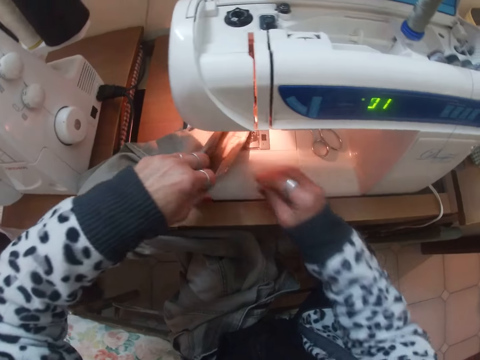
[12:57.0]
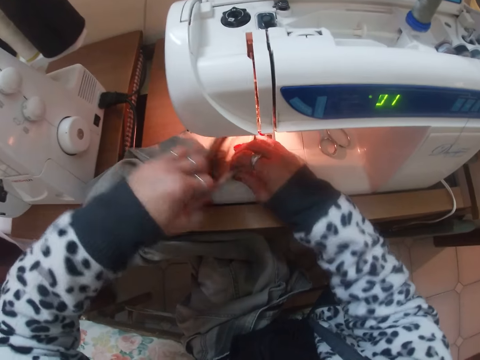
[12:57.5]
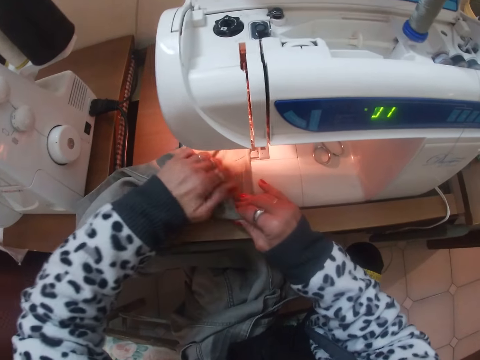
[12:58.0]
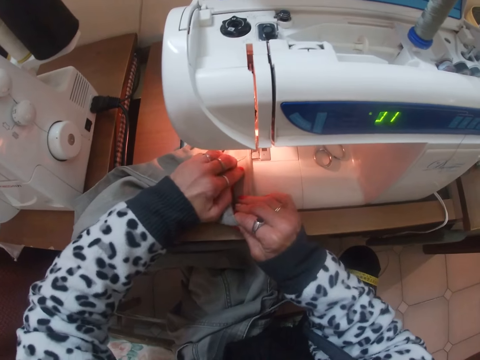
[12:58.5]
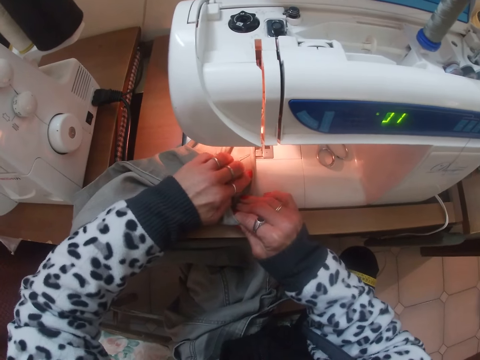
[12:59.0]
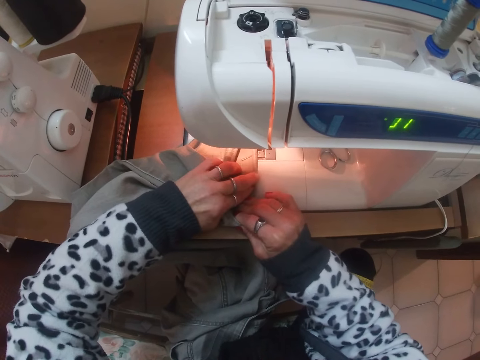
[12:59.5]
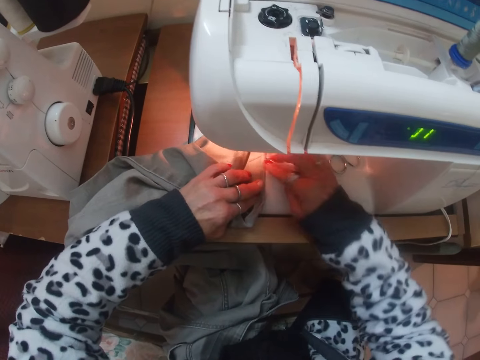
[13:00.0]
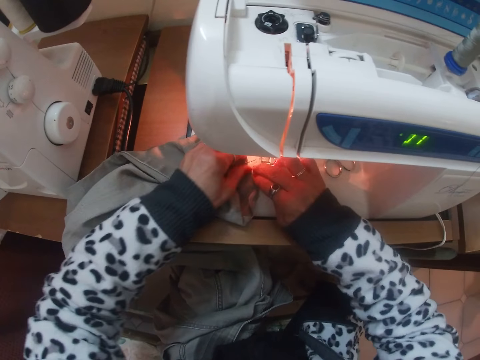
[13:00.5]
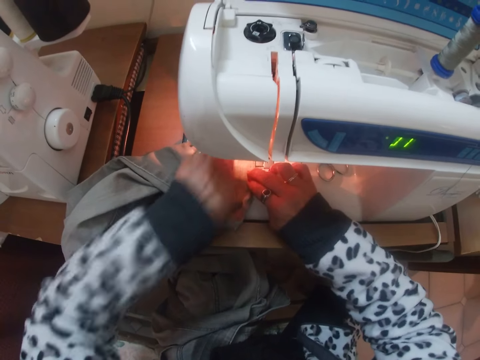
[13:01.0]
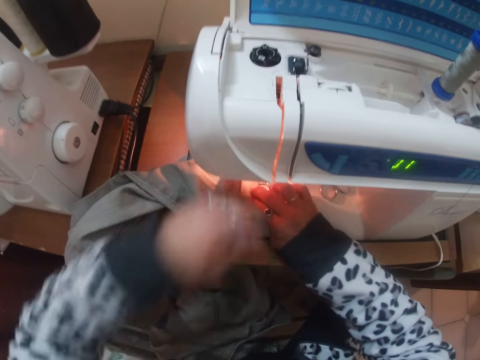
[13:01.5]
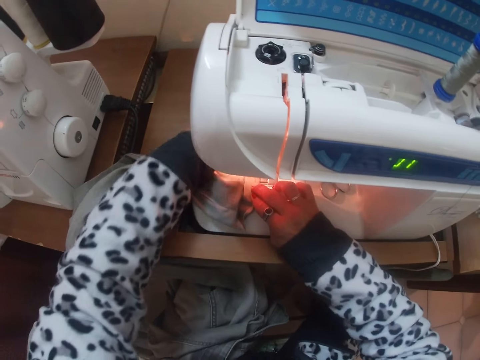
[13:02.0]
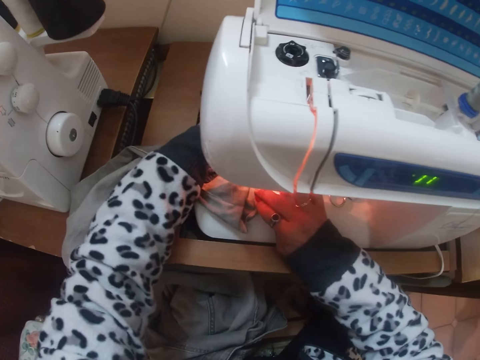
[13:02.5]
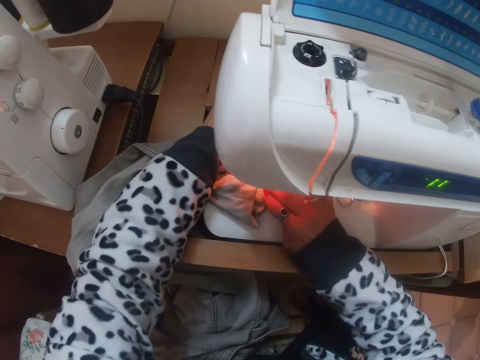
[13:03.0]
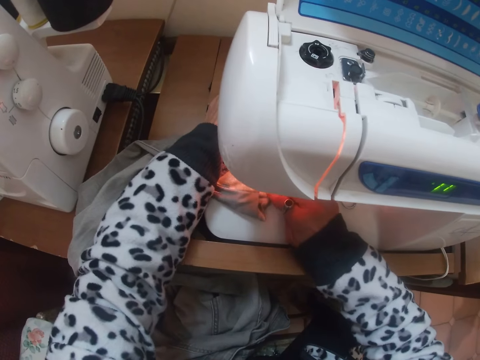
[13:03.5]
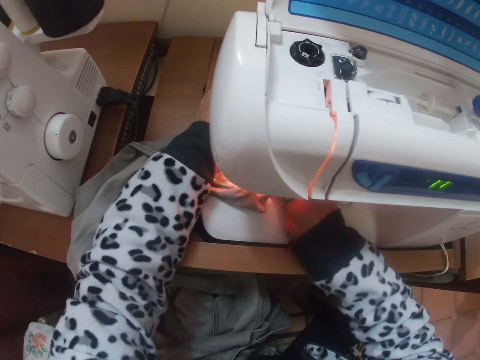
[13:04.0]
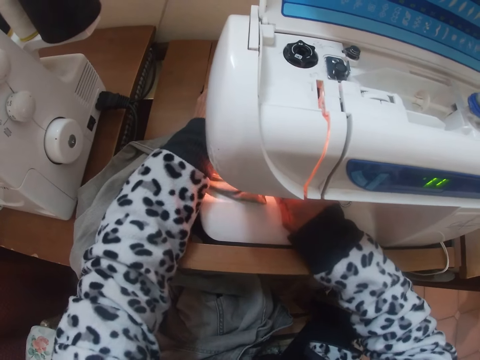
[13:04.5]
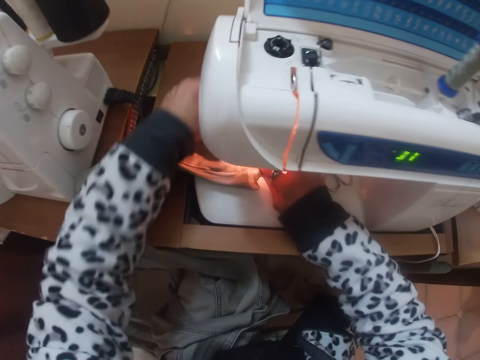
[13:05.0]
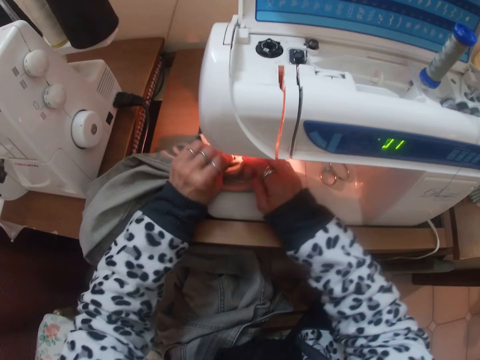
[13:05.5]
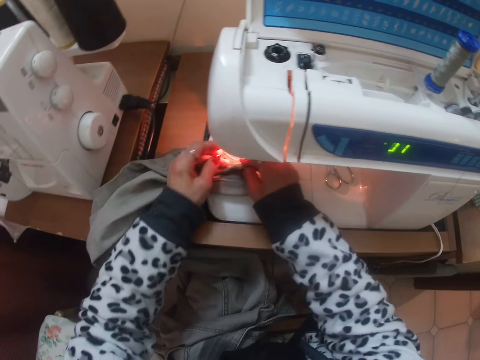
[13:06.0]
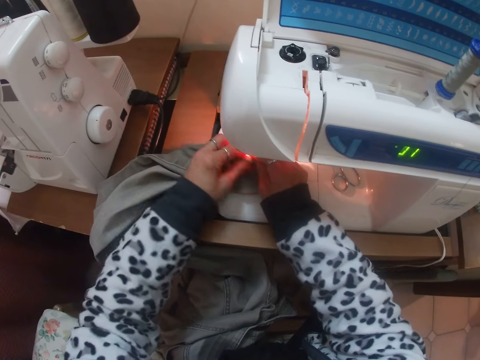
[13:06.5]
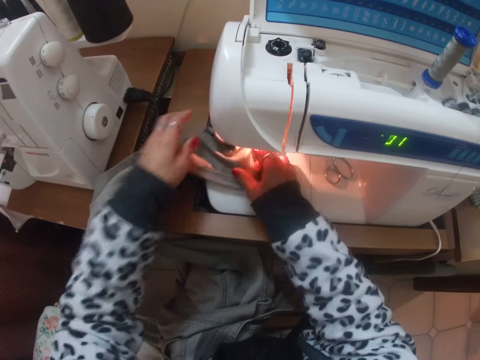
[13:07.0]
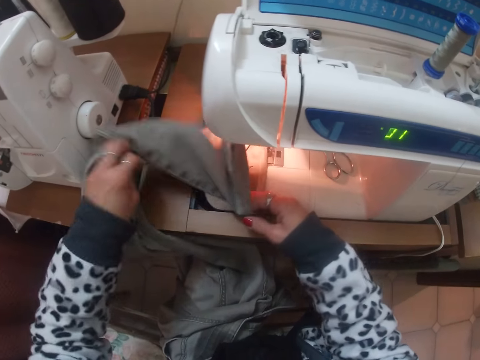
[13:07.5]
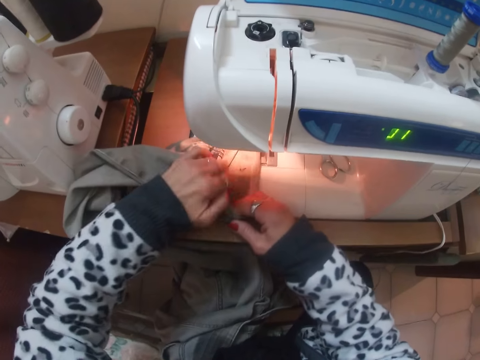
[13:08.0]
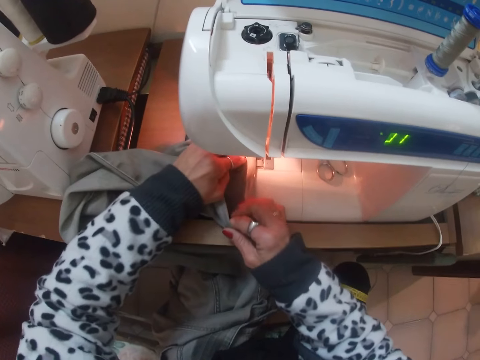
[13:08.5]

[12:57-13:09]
The camera wearer adjusts the hem of the jean or trouser on the sewing machine. She pulls a pin from the trouser. She puts the pin on her mouth. She sews the jean with the sewing machine. She adjusts the trouser on the sewing machine.

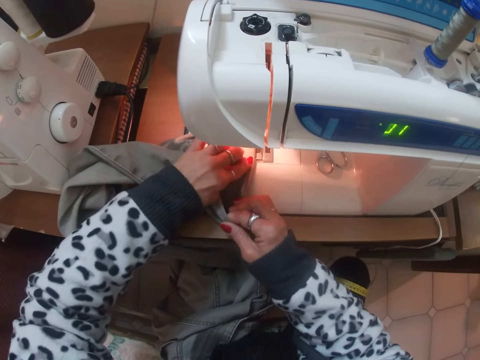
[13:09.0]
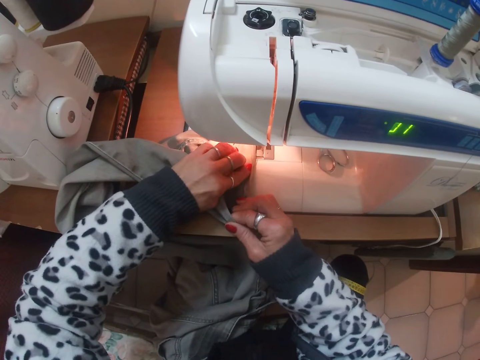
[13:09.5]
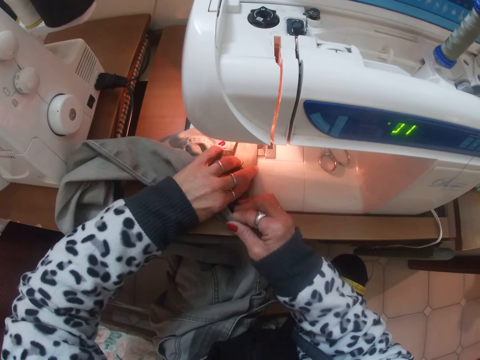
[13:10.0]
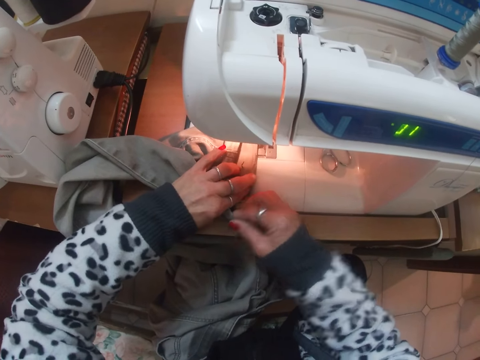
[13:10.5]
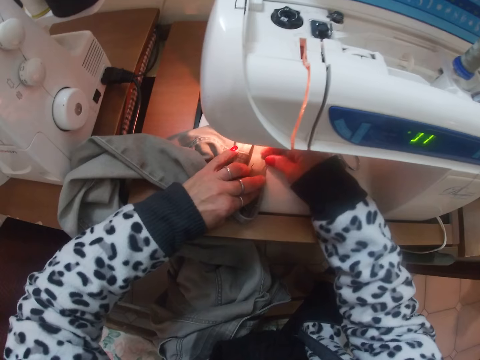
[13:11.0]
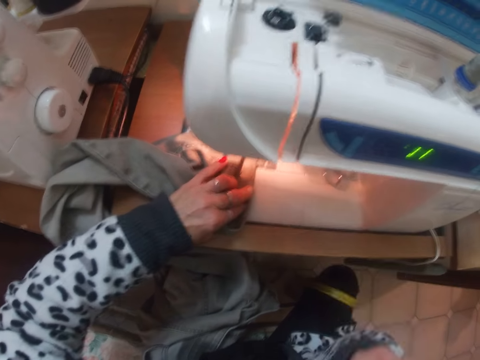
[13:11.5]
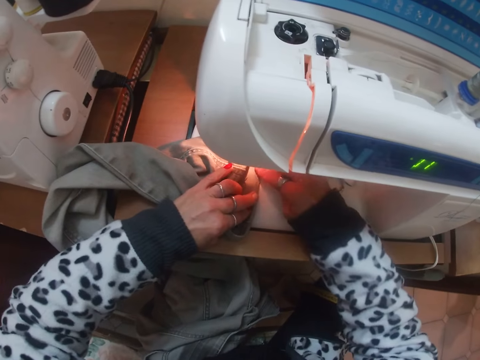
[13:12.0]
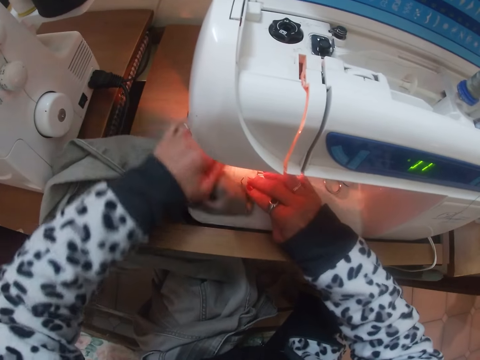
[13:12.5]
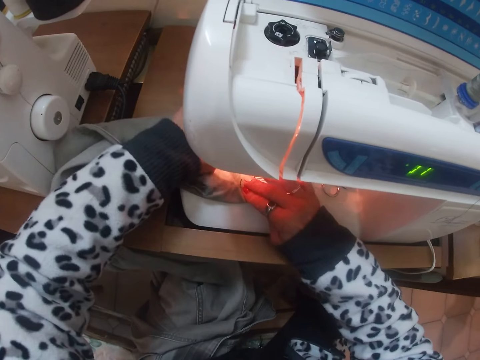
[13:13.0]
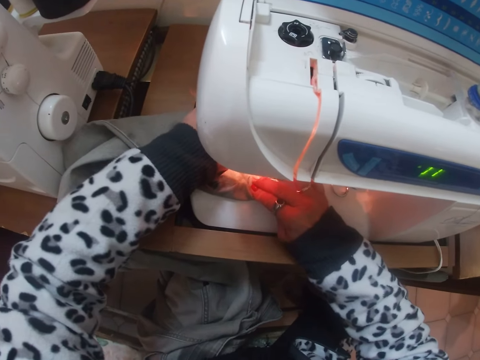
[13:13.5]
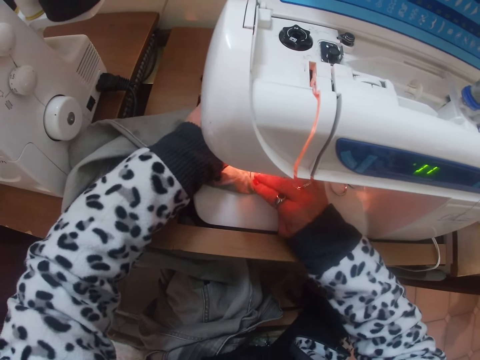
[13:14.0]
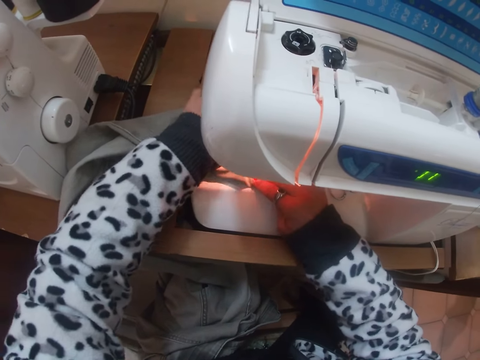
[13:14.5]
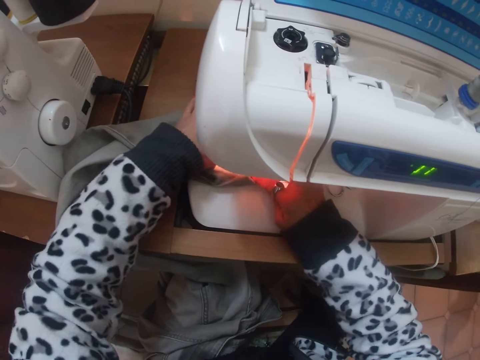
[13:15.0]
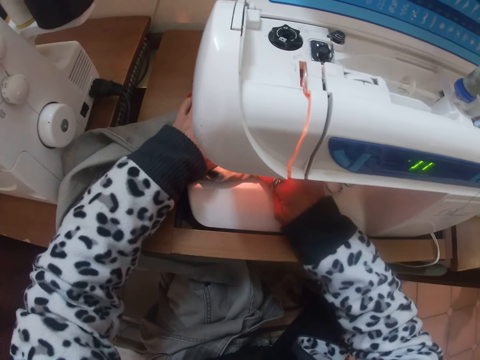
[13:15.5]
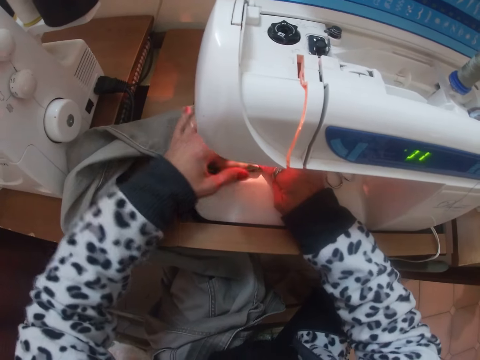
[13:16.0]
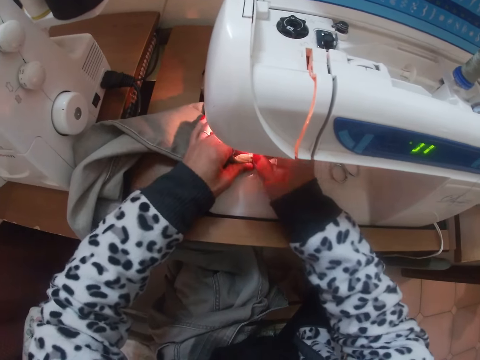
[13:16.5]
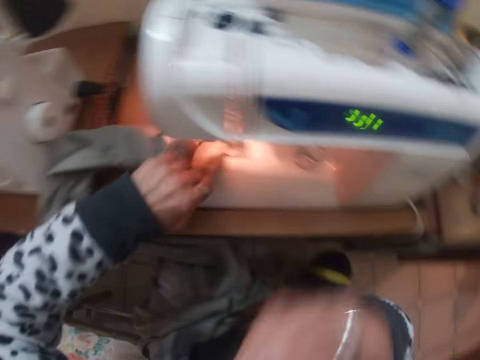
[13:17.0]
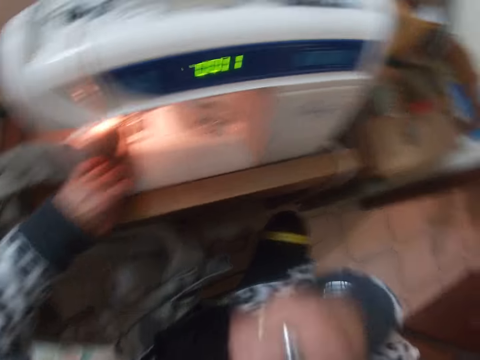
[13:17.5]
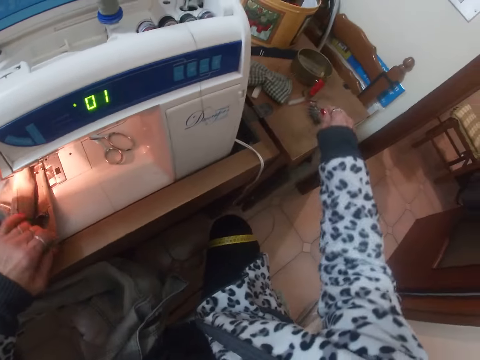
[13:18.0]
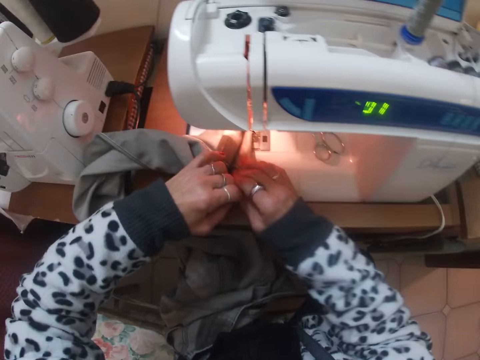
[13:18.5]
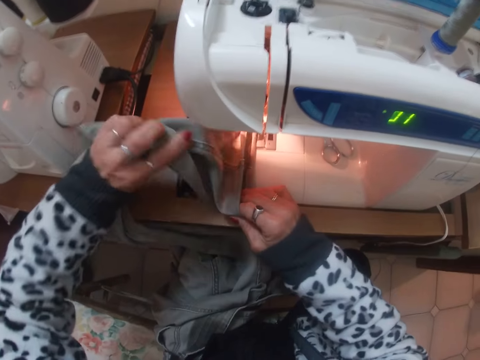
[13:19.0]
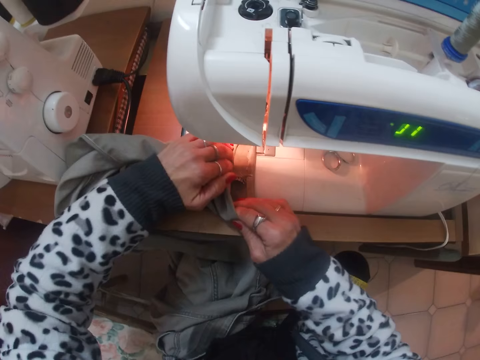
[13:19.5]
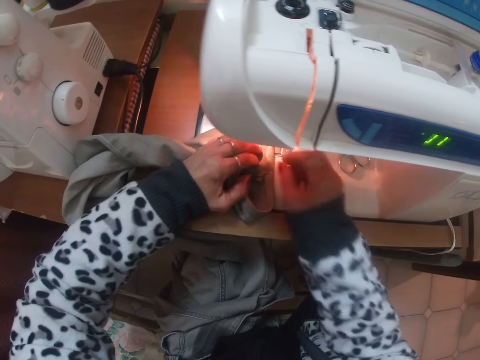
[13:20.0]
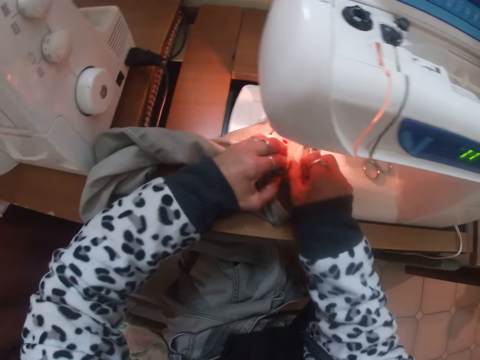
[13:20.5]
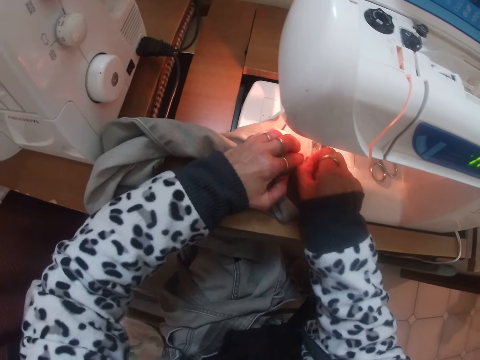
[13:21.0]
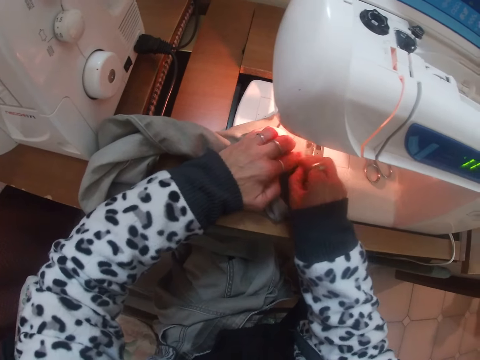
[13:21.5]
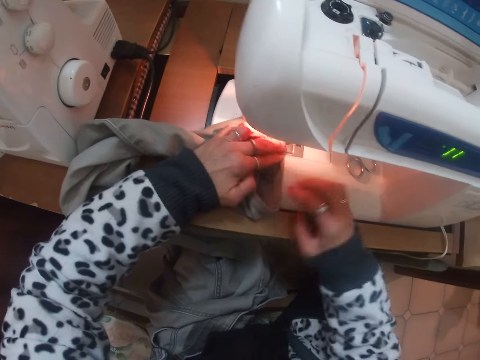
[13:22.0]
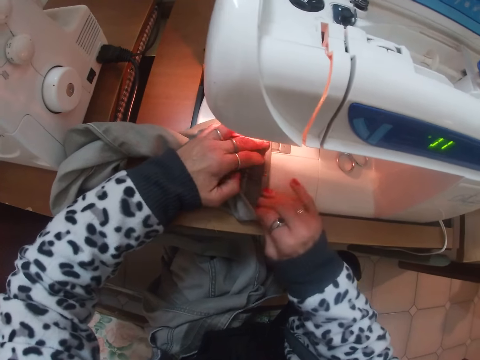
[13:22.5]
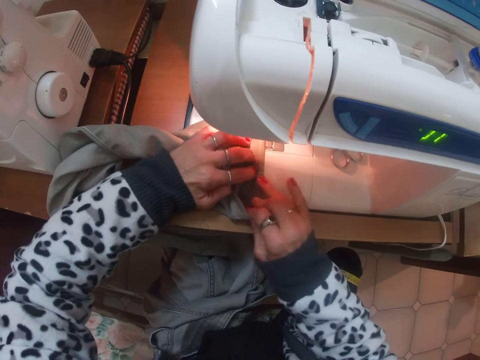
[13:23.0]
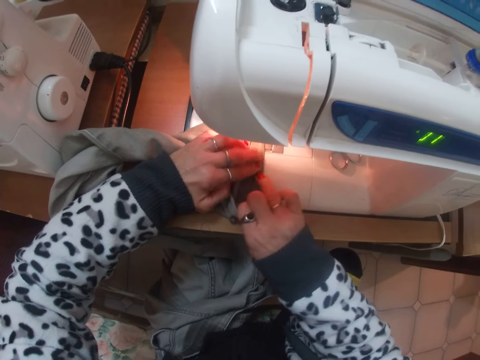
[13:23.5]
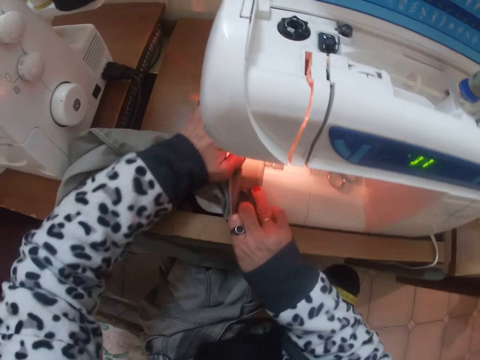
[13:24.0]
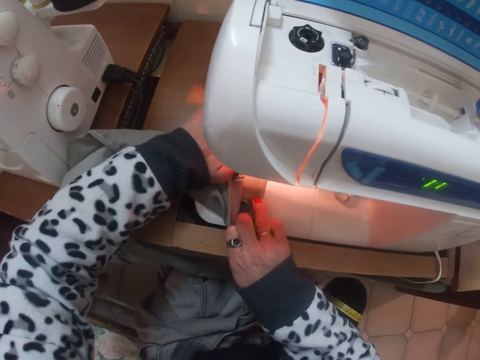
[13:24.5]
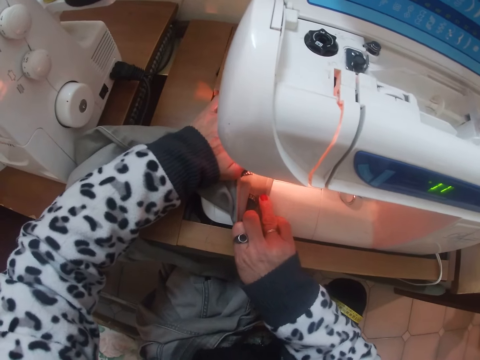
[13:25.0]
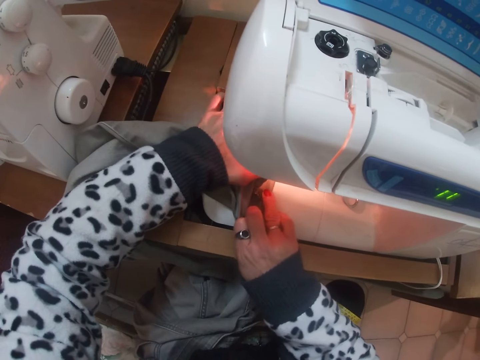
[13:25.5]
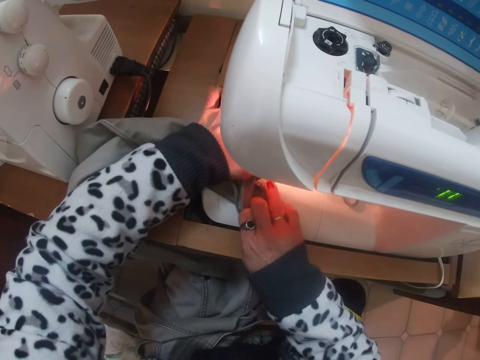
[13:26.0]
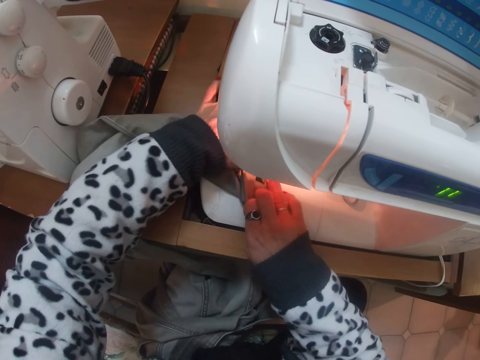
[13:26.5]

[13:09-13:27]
The camera wearer pulls a pin from the trouser. She puts the pin on her mouth. She sews the trouser on the sewing machine. She pulls a pin from the trouser. She picks the pin from her mouth. She puts the pin from the jeans on the table. She adjusts the hem of the jean on the sewing machine. She folds the trouser. She sews the jean with the sewing machine.
